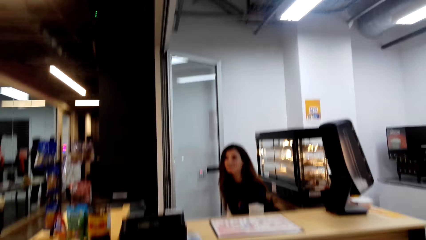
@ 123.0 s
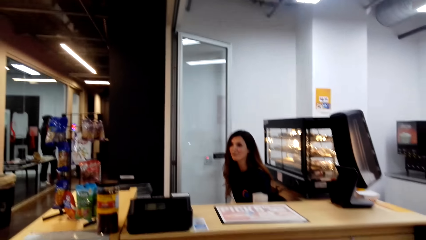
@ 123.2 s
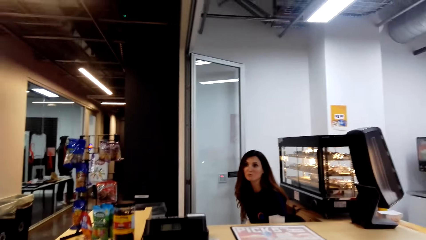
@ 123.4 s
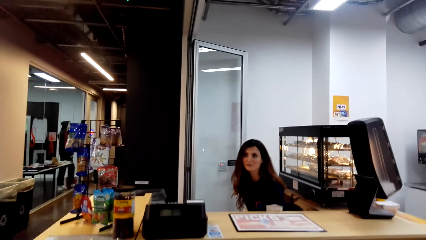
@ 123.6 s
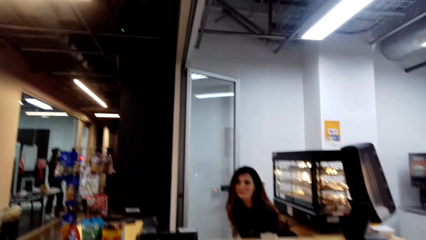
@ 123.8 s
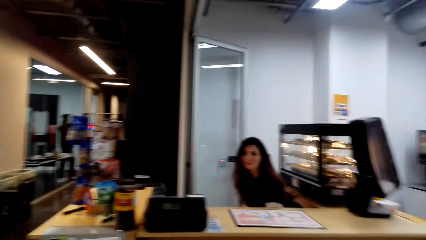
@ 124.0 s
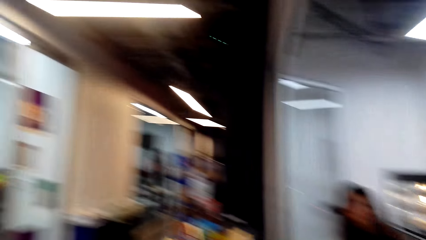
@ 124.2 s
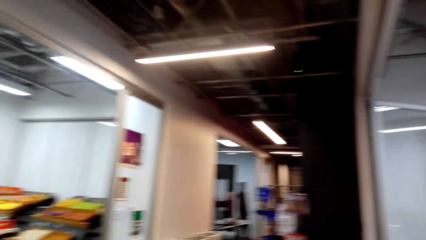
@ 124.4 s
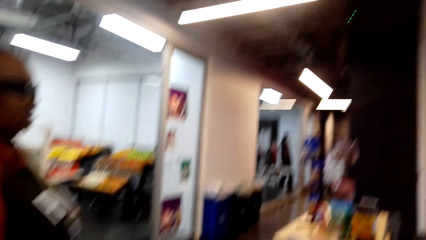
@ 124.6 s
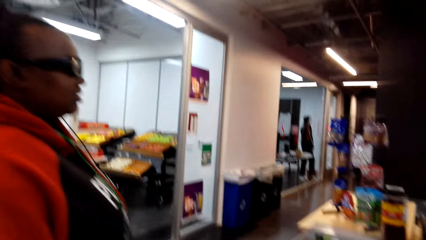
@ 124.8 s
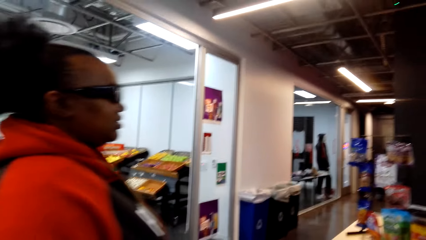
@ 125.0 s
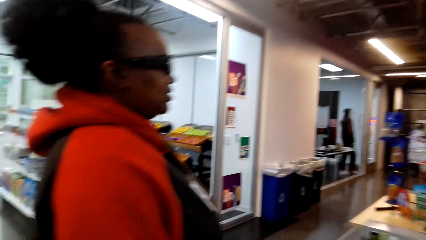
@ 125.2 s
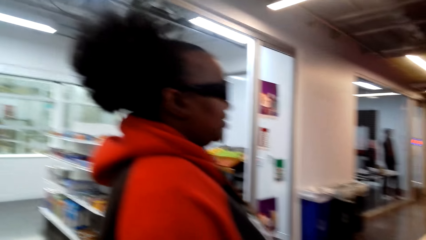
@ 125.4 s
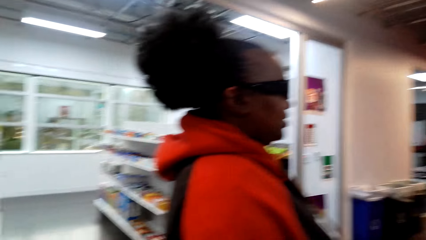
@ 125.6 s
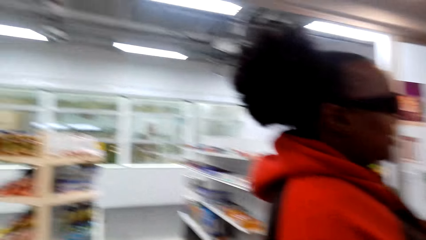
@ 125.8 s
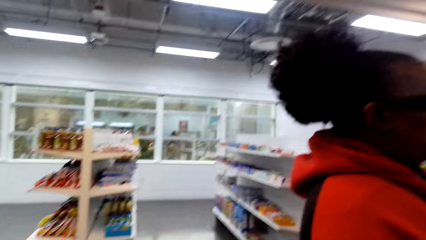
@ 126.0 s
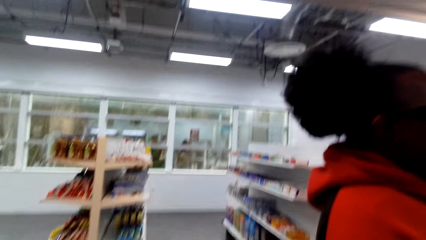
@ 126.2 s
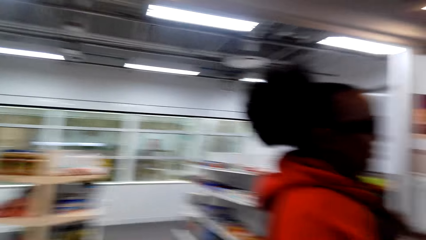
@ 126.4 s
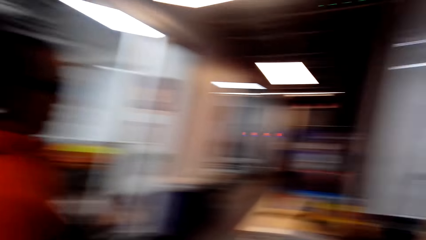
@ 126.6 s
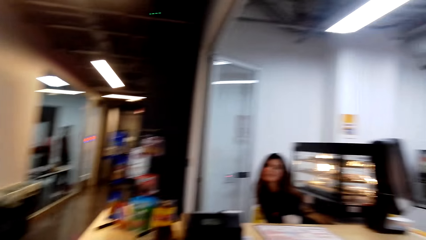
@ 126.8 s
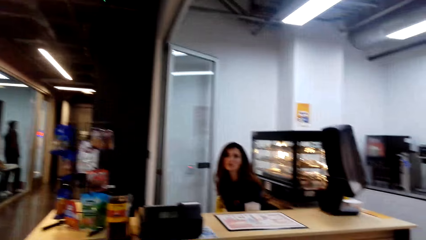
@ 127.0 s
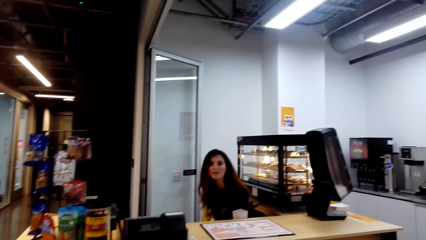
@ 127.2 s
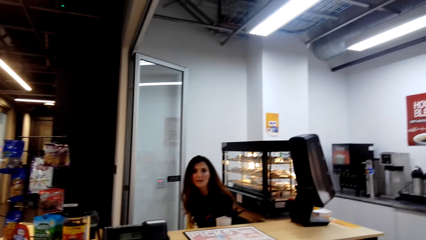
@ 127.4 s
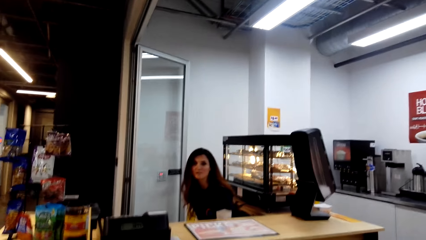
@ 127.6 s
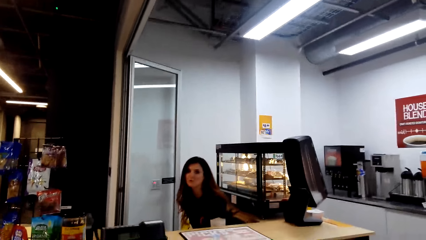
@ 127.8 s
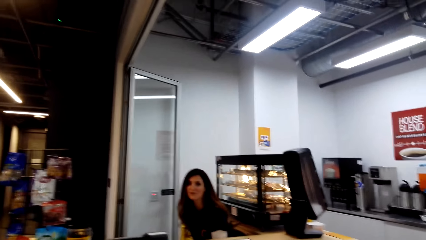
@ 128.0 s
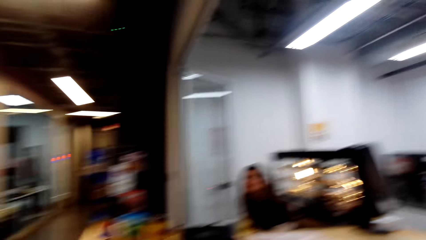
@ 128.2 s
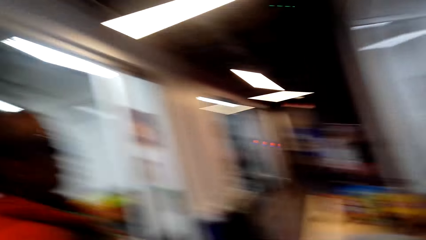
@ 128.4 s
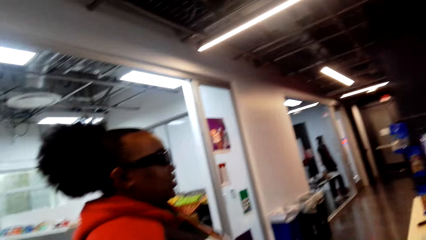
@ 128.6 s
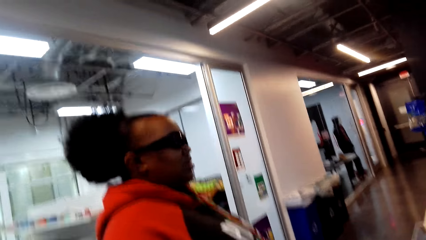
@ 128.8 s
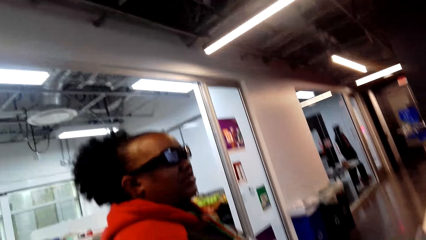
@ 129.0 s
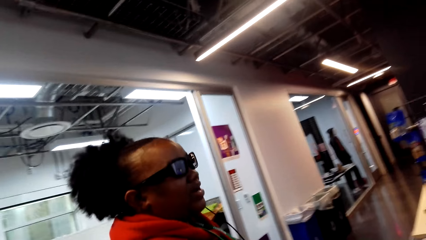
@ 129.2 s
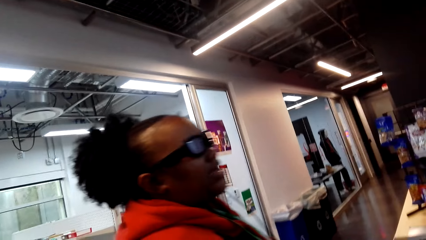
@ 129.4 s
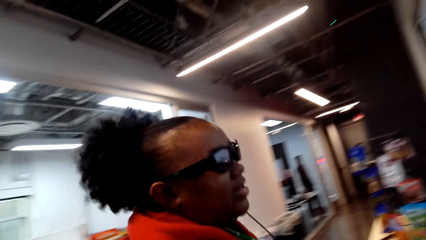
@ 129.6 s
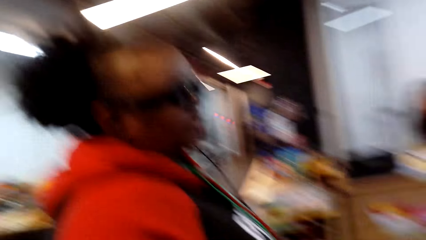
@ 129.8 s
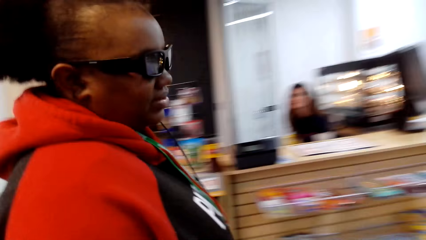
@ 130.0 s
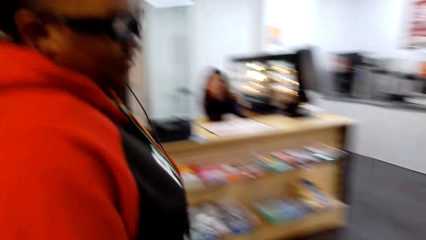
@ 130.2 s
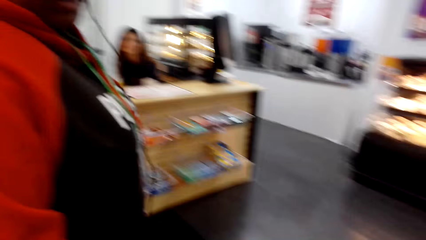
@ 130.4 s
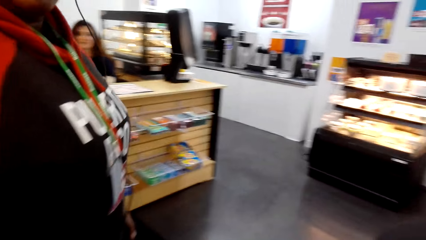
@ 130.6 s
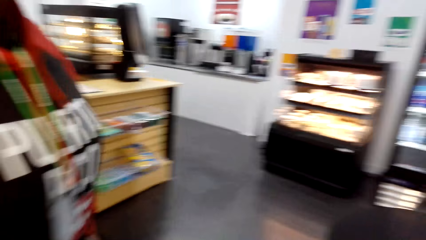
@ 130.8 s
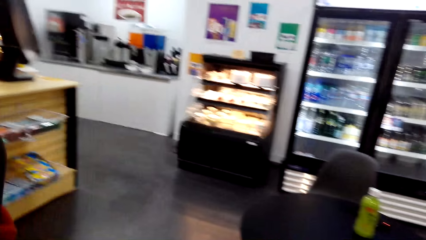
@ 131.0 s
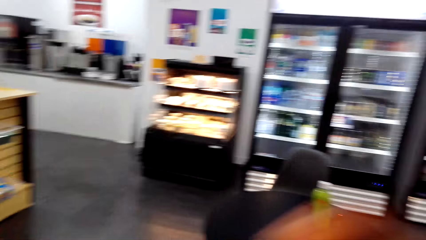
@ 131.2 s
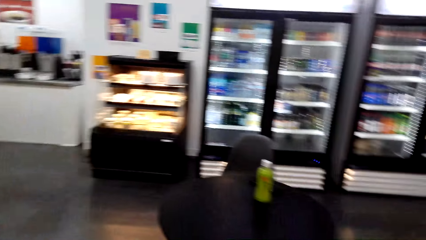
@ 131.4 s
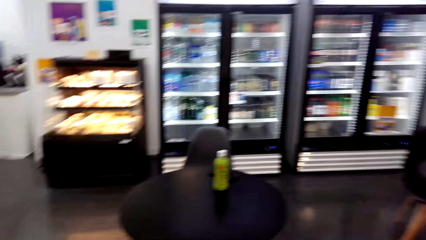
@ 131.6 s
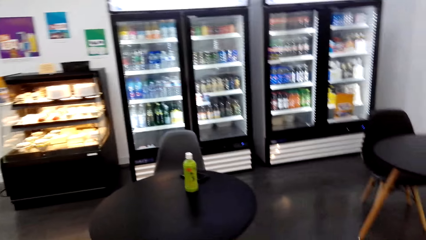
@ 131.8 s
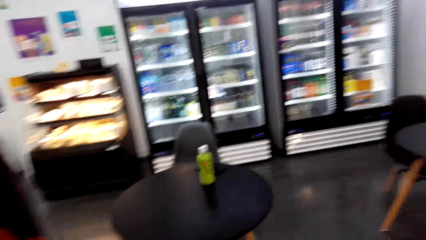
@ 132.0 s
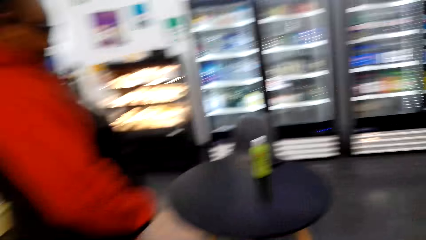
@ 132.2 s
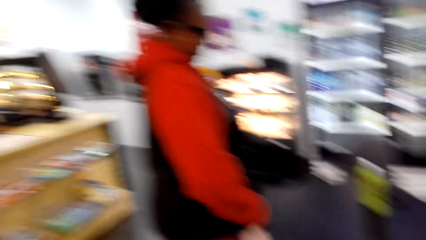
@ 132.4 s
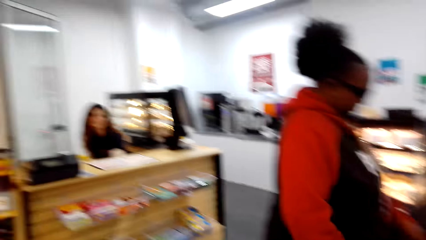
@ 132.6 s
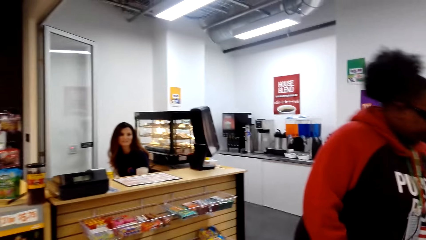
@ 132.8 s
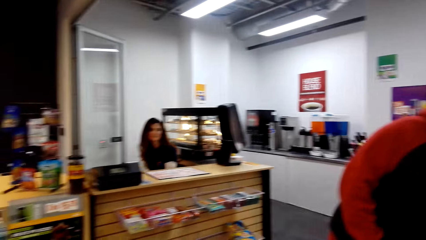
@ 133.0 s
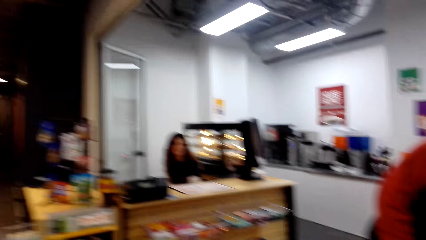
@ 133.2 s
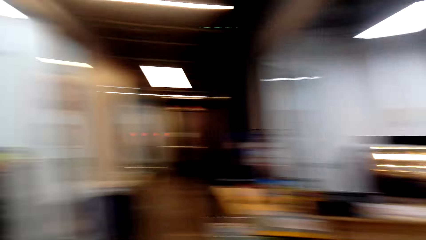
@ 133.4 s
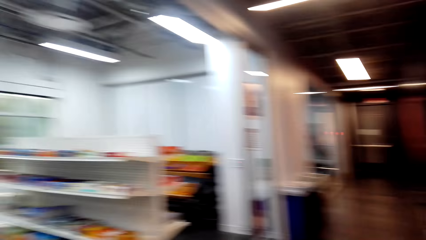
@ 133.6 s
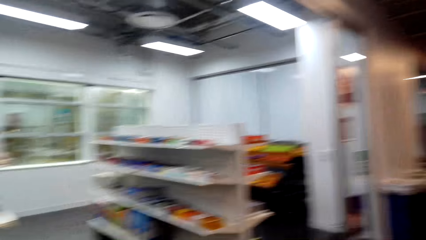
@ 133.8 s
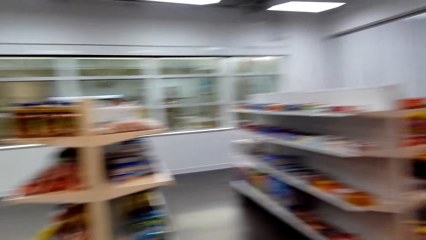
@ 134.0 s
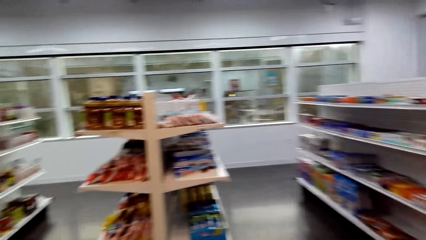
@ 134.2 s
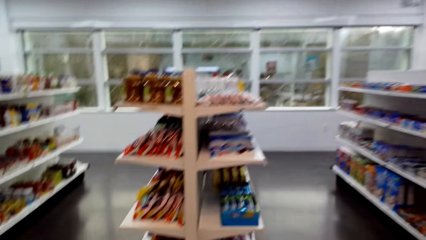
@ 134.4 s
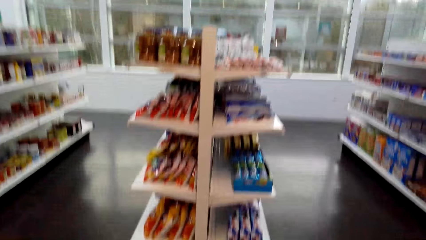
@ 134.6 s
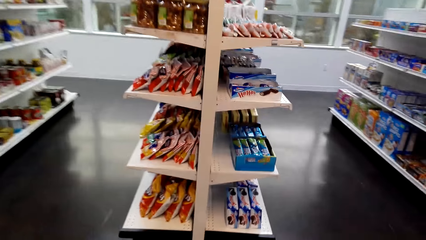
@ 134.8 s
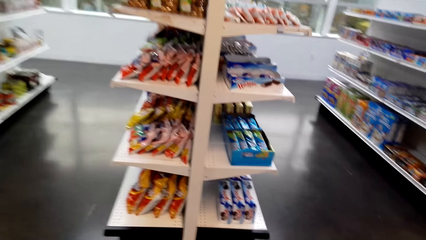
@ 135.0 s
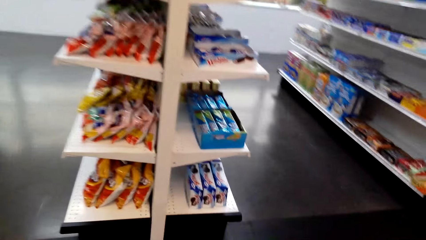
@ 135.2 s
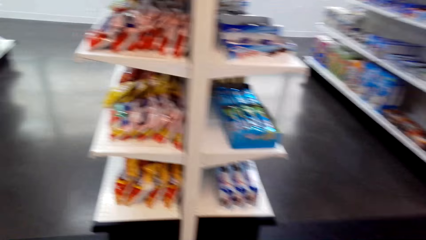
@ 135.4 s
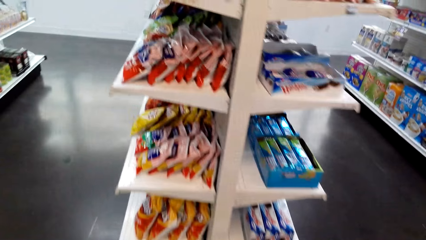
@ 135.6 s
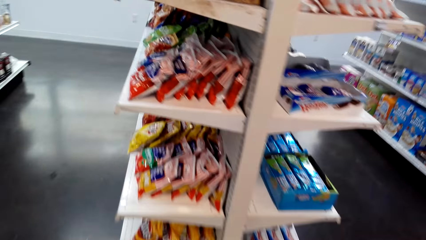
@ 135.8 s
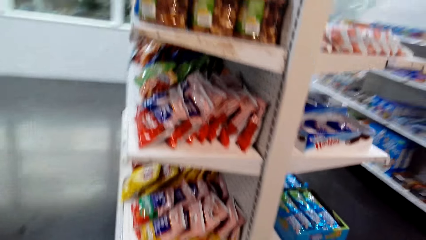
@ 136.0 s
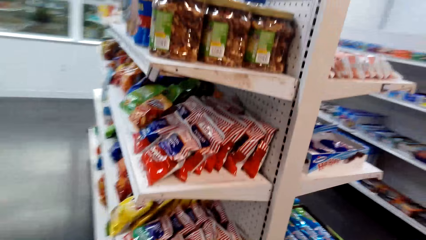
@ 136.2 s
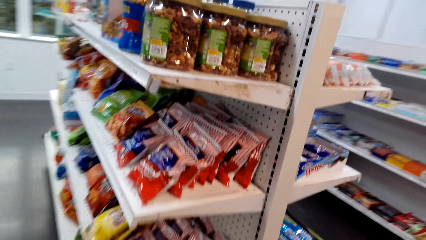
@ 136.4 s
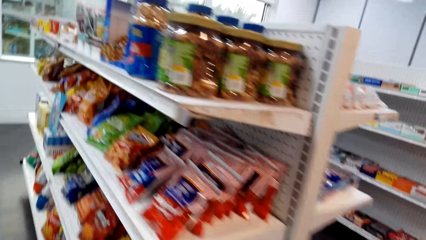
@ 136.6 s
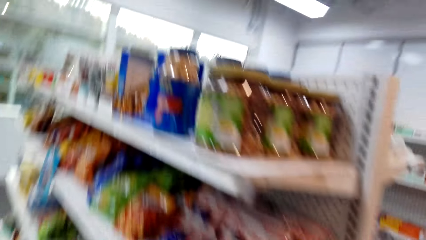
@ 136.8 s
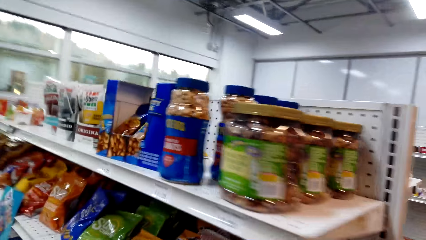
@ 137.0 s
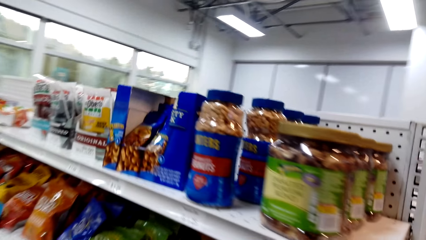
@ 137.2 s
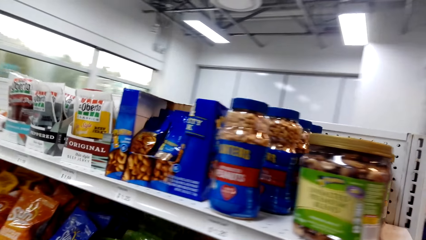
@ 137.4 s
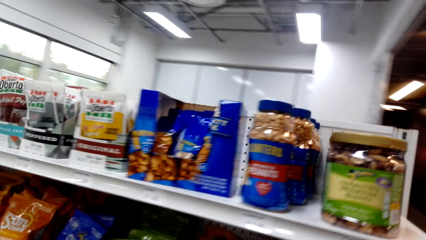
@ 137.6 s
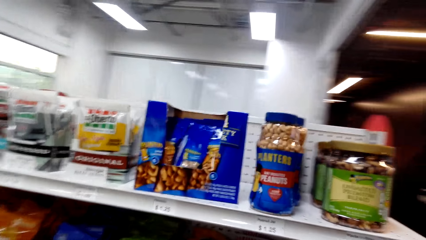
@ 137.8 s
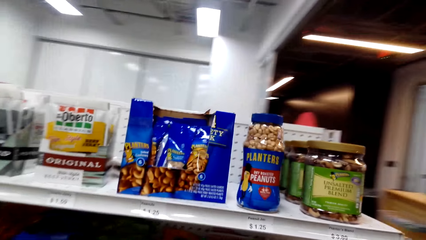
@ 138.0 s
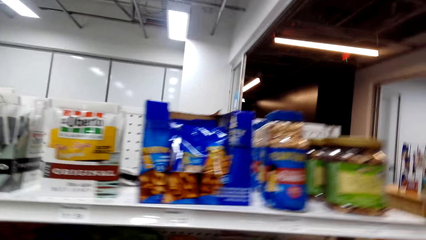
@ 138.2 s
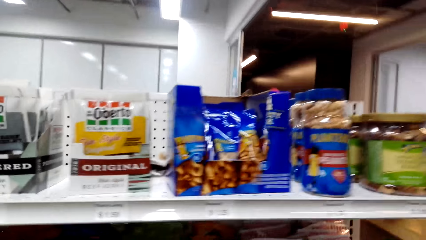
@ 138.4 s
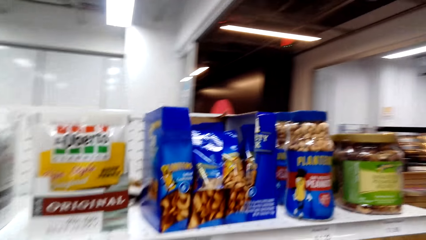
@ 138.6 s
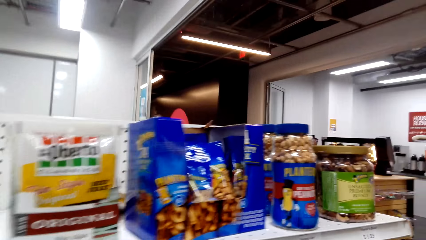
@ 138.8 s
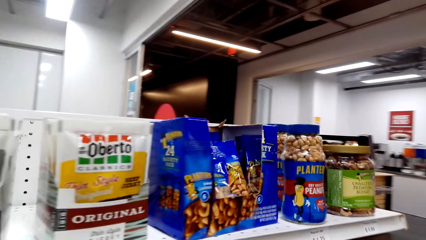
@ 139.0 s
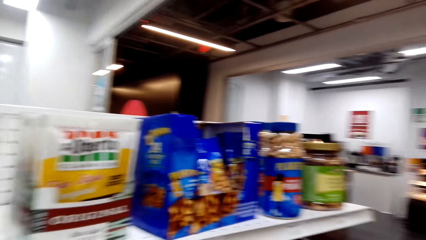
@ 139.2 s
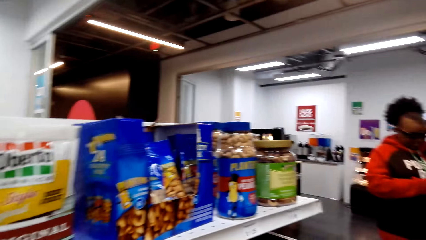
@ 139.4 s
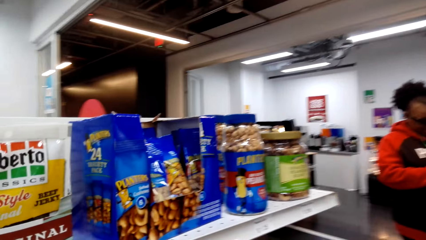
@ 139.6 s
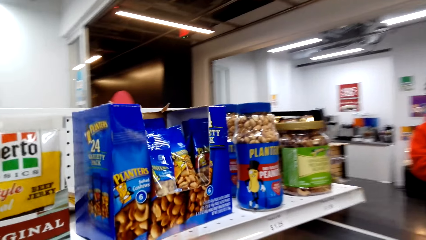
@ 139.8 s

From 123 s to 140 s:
The camera wearer looks around. A cashier talks. A woman walks across. The camera wearer looks around. They walk to the items on the shelf.
